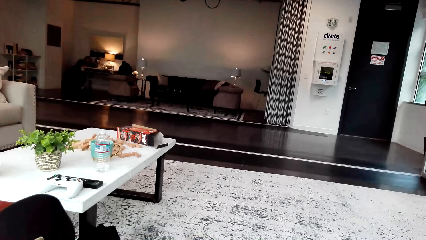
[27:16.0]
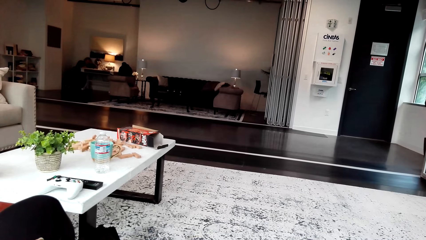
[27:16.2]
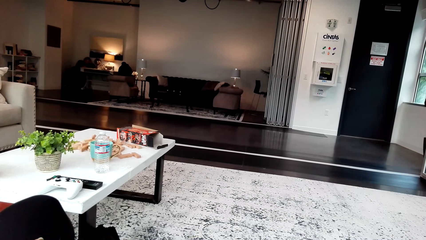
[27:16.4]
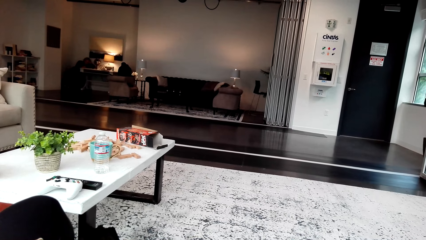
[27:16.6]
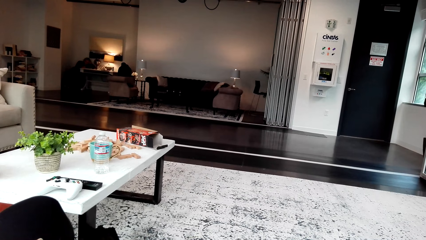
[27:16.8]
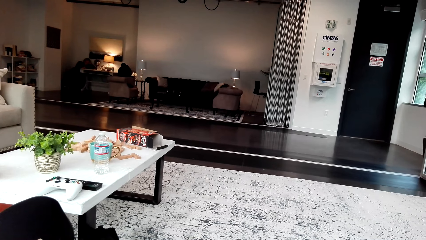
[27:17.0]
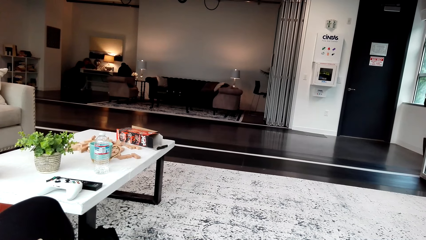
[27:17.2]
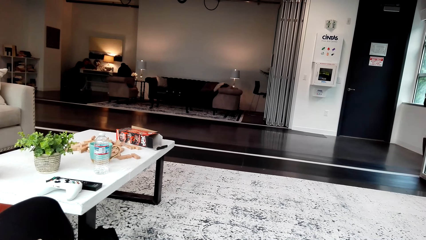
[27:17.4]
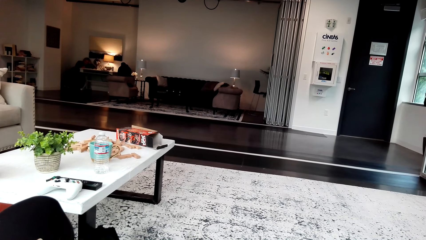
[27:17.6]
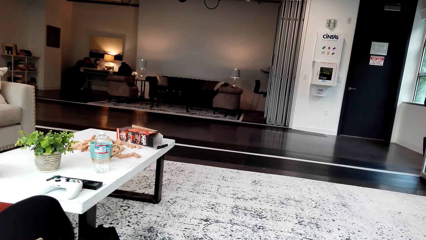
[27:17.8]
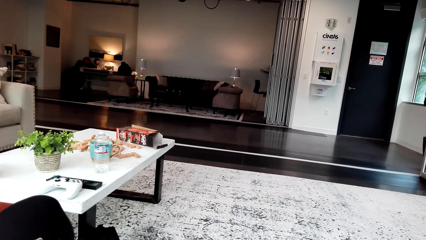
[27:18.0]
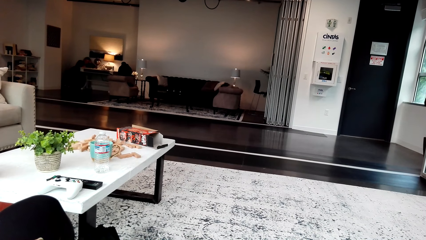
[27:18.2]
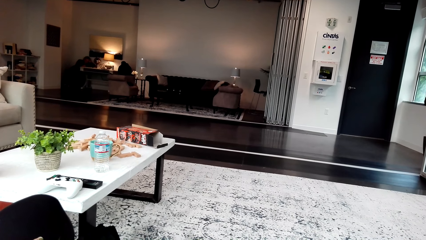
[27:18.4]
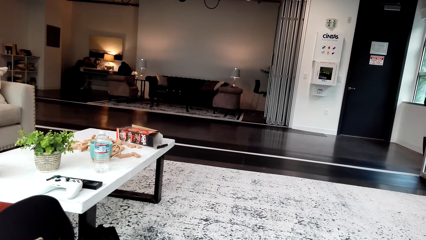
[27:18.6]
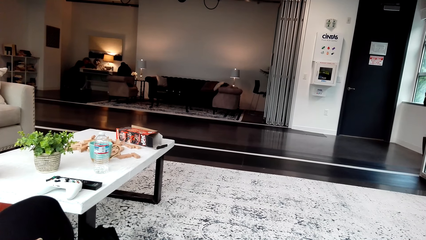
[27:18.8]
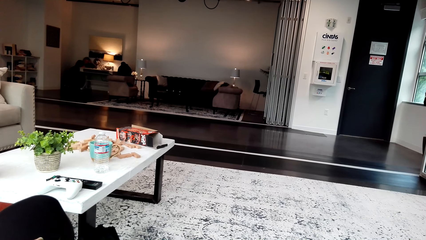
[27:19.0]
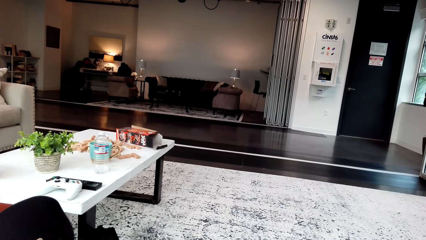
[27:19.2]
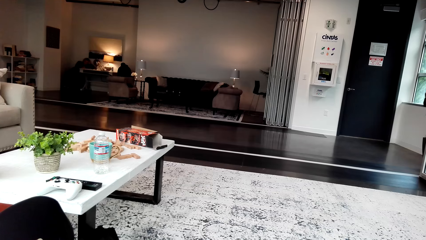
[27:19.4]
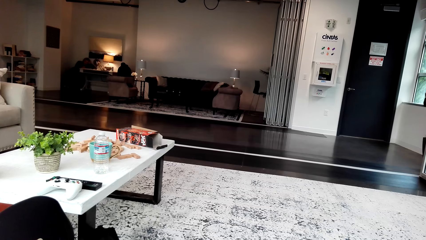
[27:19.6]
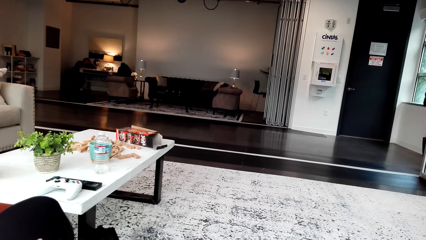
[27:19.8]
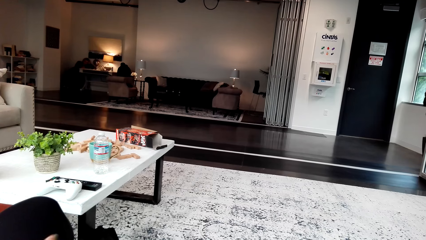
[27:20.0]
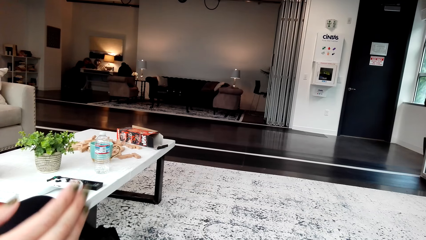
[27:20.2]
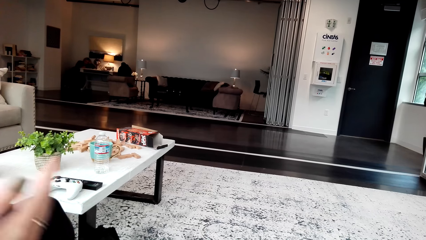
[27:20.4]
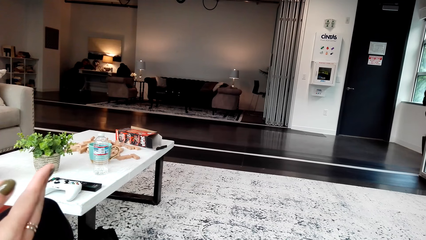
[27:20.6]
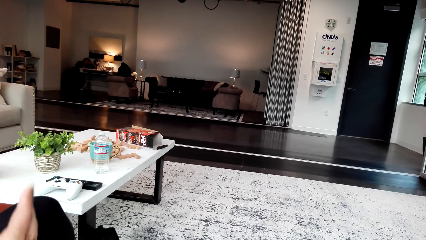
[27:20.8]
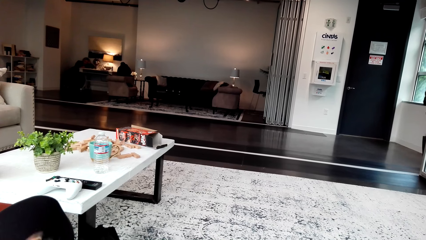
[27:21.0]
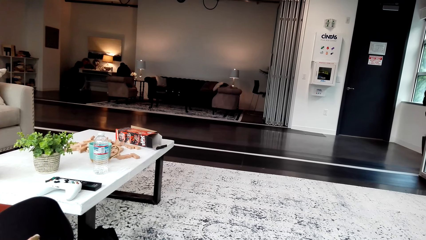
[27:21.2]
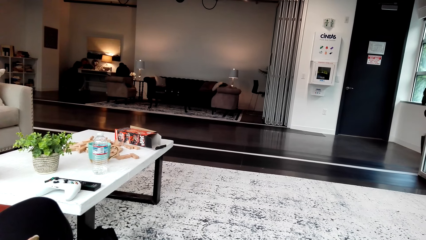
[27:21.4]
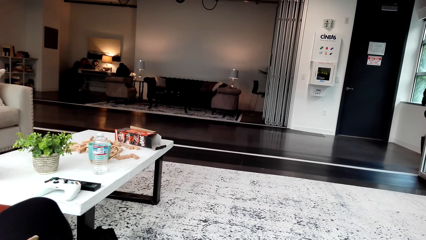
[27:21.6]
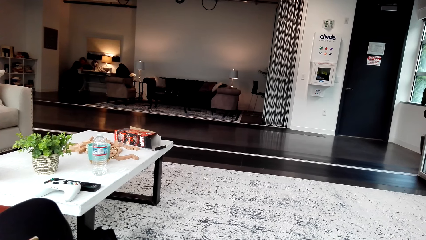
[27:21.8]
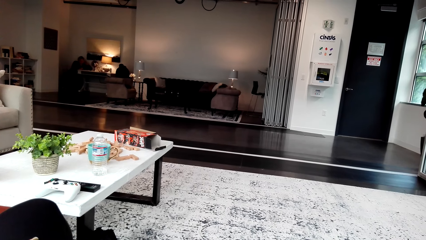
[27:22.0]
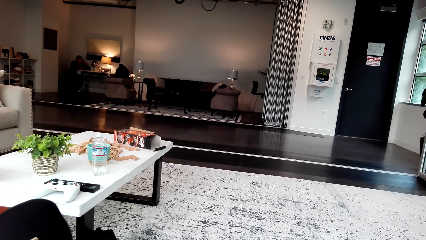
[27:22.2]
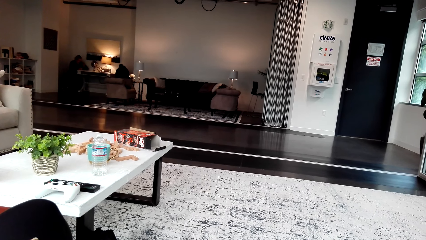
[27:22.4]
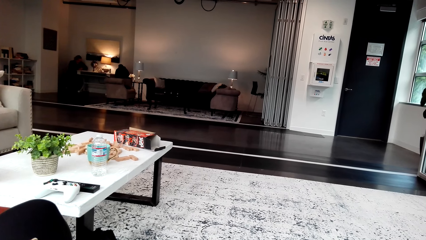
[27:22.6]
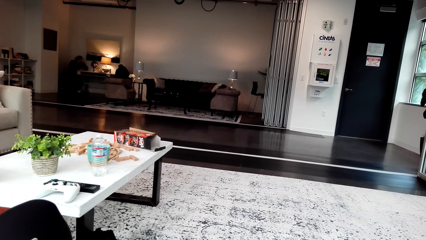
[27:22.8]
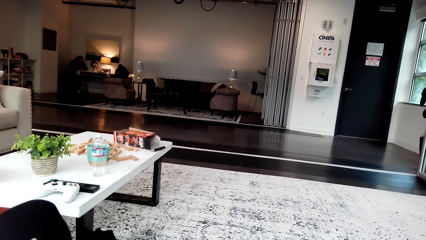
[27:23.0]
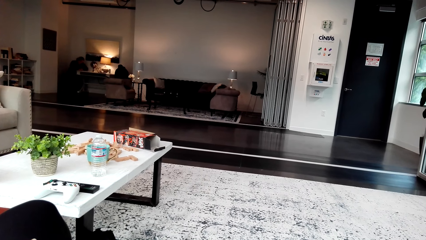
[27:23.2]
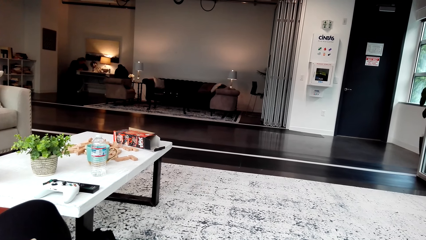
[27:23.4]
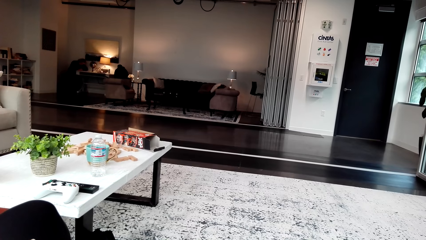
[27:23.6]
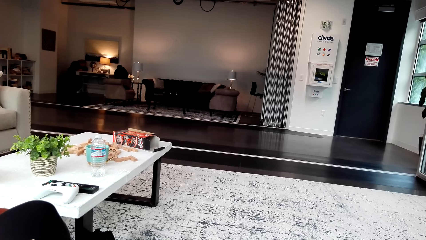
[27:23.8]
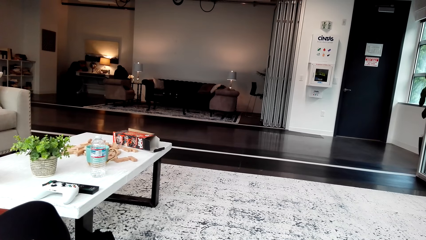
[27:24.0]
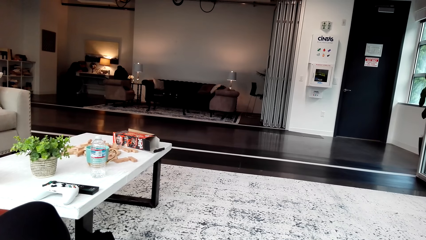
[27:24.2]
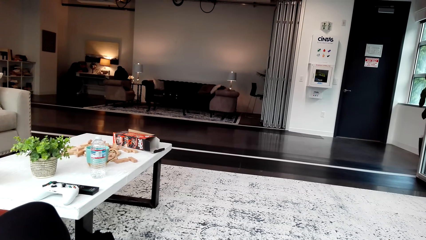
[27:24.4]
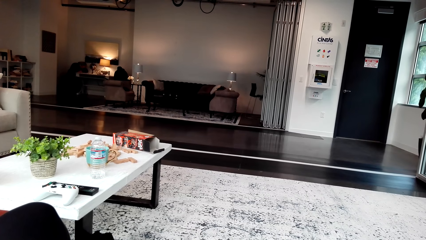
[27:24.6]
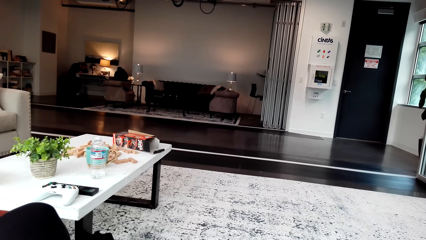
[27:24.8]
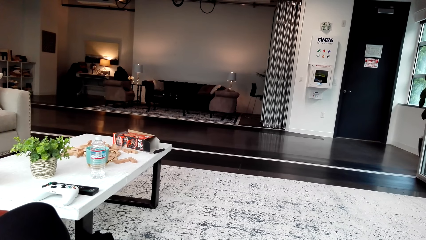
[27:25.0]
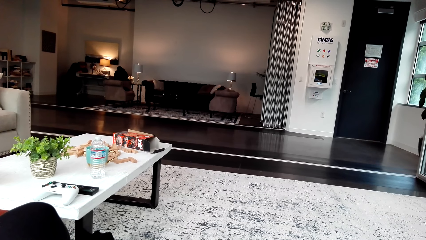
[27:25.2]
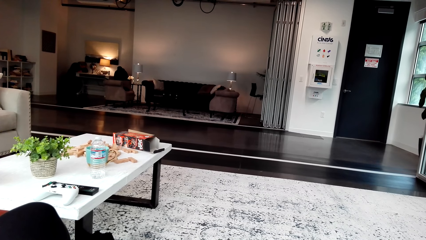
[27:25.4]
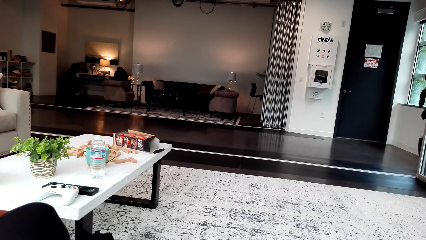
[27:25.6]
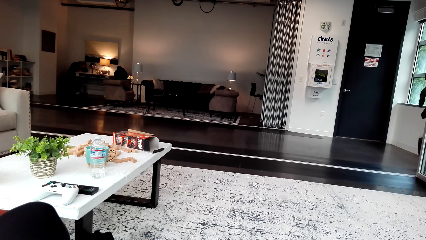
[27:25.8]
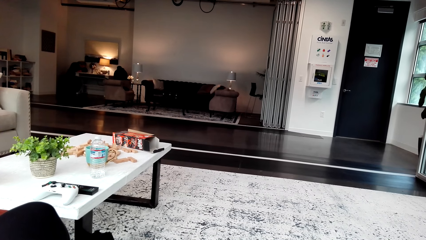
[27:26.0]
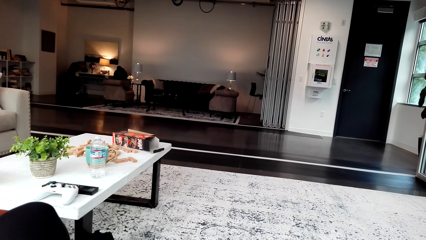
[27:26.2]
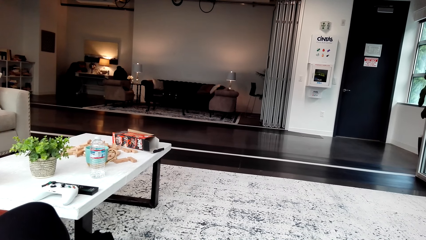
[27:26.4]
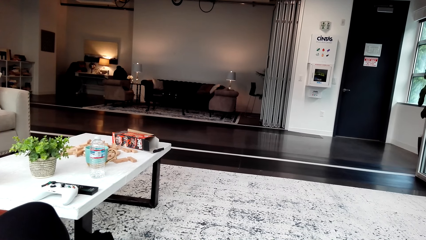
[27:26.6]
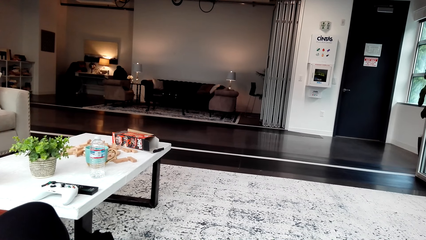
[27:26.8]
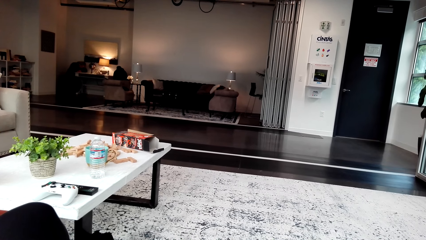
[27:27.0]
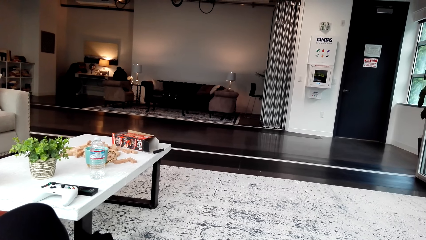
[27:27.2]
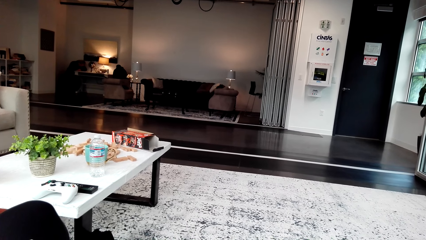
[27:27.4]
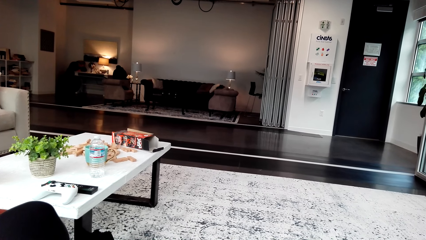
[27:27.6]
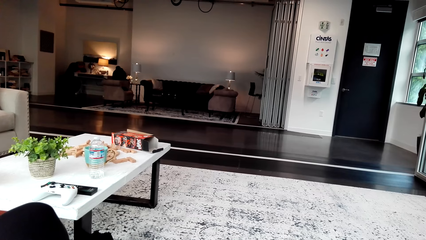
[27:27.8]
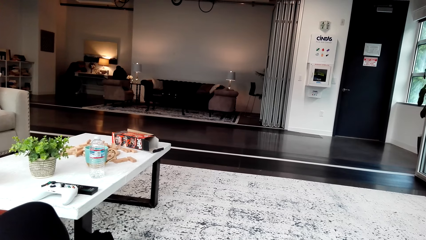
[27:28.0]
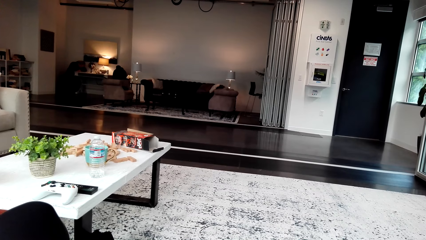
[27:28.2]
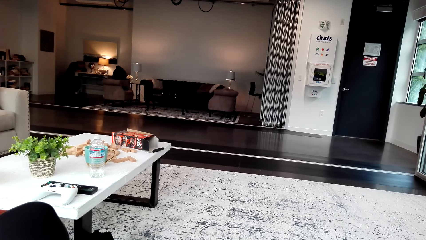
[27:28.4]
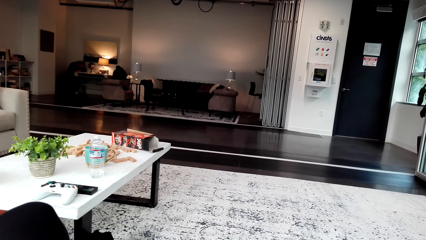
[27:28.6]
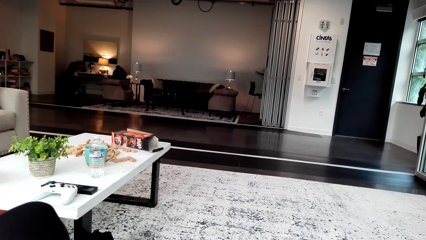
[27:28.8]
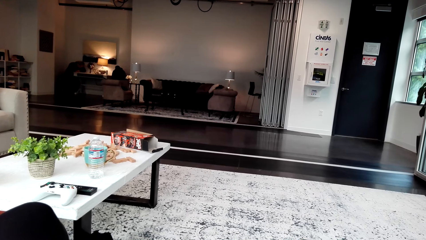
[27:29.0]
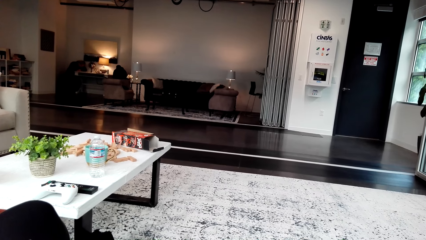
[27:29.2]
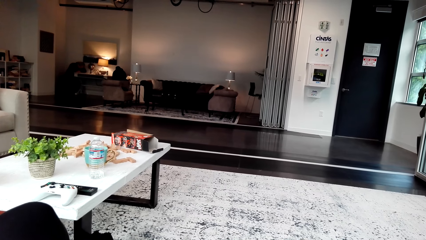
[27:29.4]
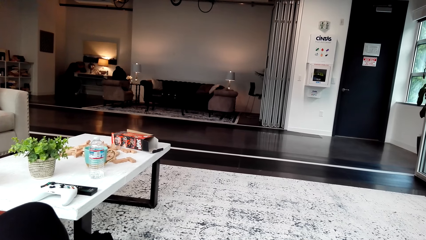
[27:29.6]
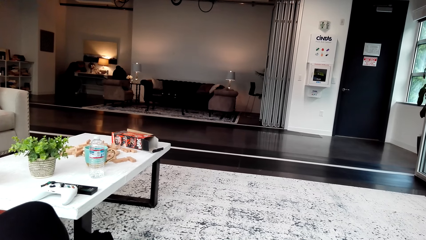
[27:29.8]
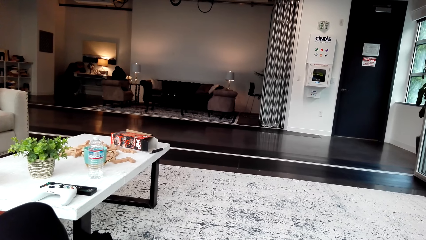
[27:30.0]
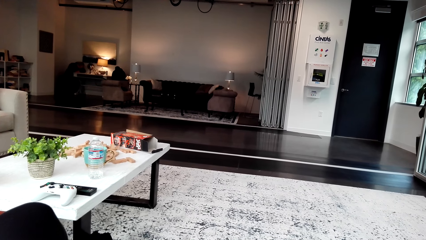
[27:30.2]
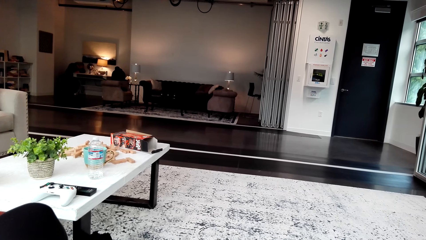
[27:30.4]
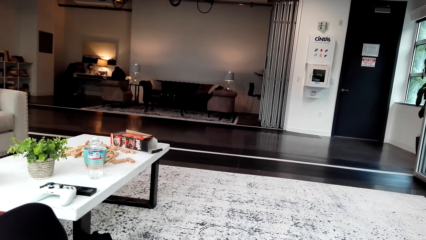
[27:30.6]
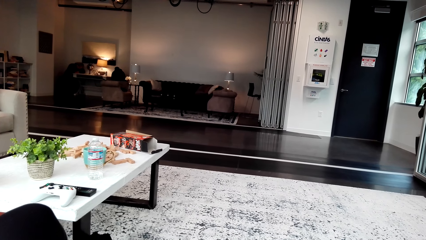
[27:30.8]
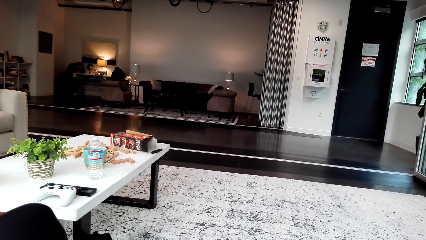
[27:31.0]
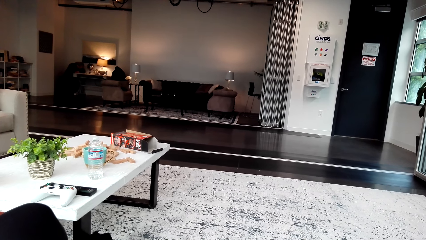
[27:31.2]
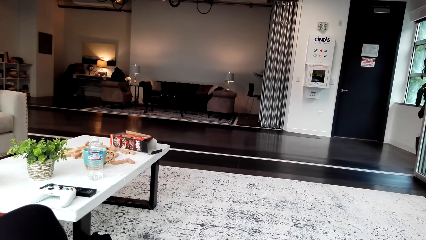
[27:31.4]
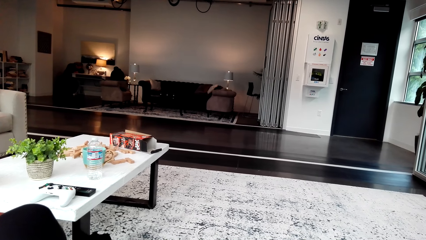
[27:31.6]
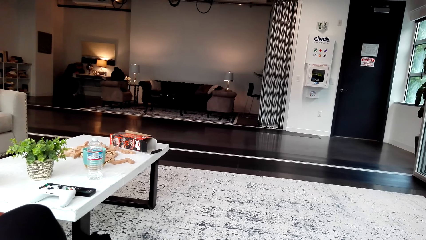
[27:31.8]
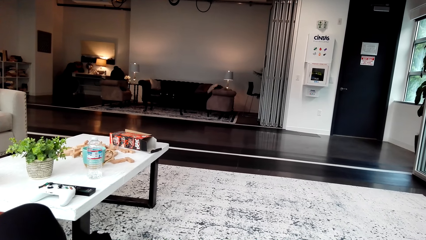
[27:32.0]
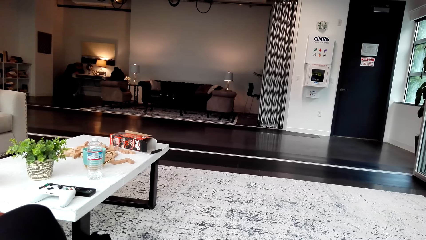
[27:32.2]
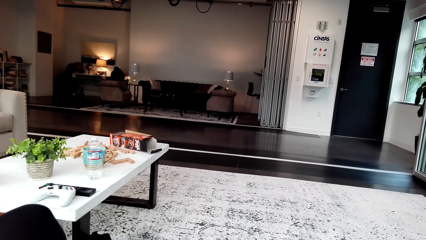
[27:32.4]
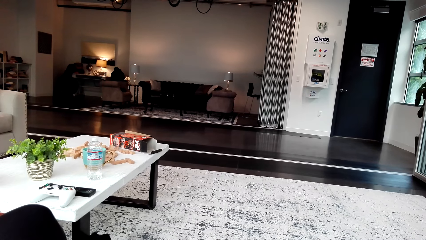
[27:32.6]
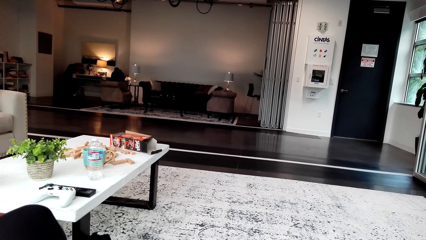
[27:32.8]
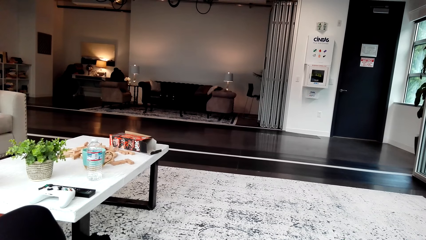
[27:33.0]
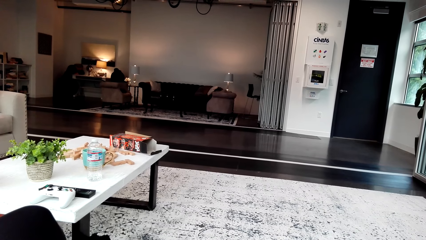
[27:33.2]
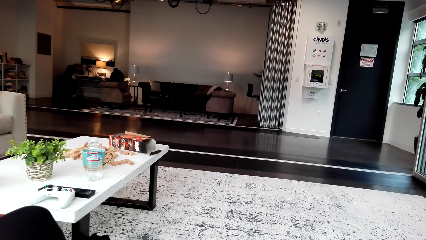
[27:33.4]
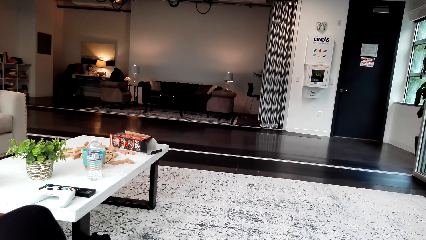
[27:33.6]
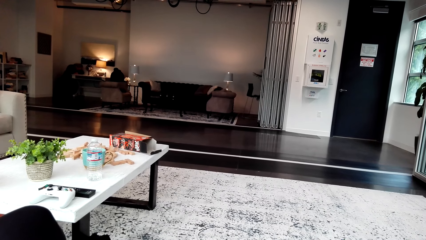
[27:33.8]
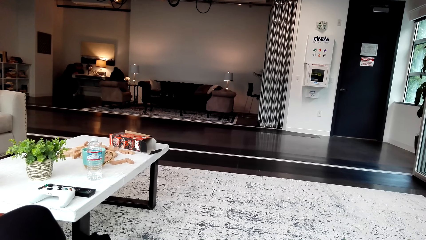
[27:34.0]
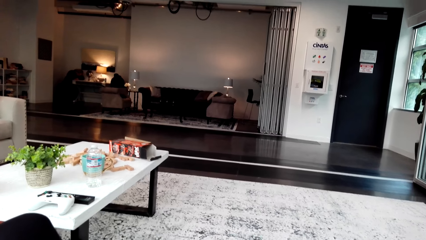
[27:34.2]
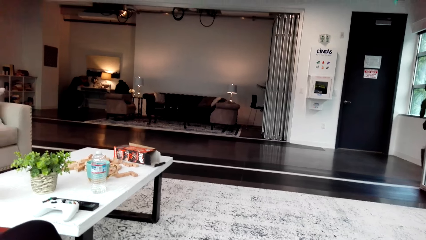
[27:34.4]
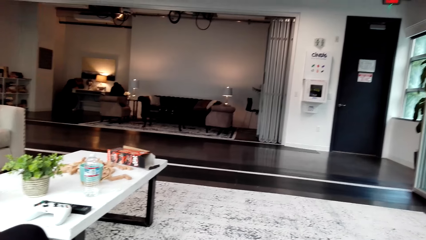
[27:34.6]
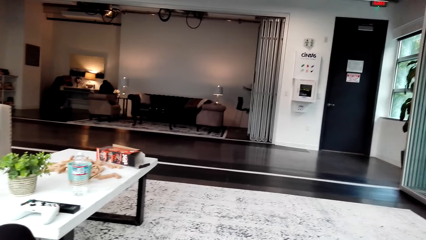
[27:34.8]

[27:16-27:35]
The camera wearer watches the video. A woman sits on the couch. The woman moves the hands. The camera wearer watches the video. They talk.
